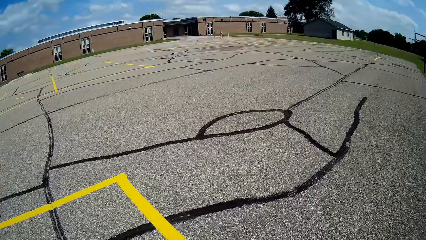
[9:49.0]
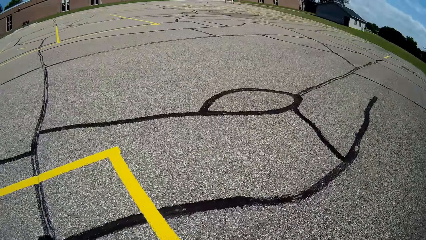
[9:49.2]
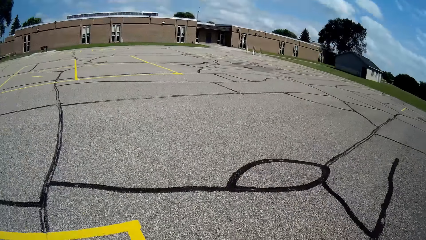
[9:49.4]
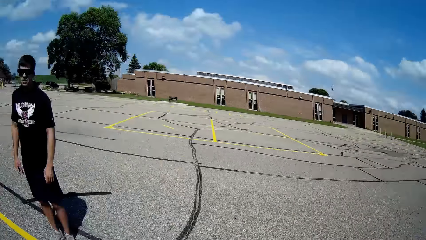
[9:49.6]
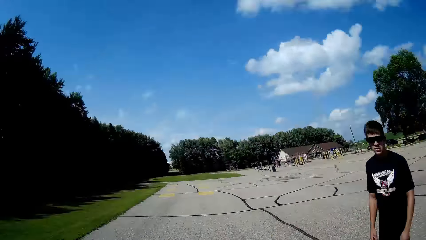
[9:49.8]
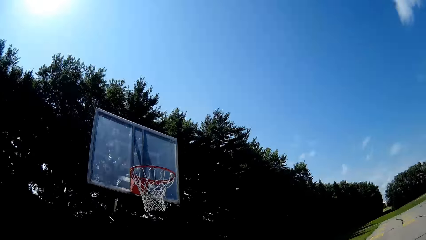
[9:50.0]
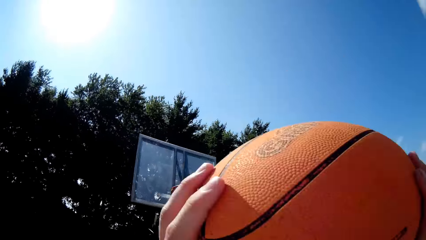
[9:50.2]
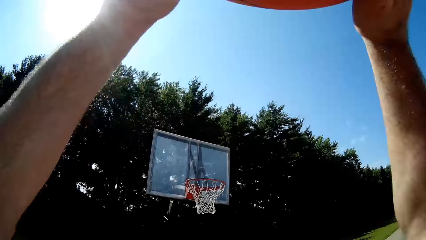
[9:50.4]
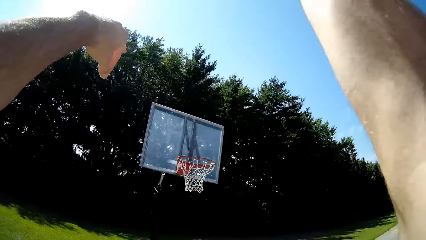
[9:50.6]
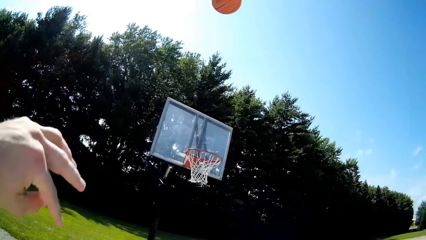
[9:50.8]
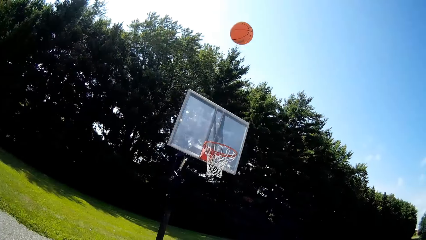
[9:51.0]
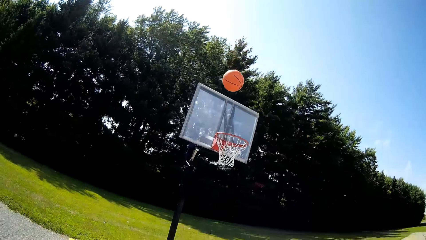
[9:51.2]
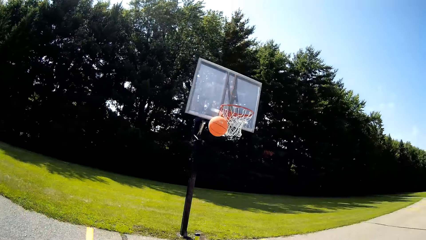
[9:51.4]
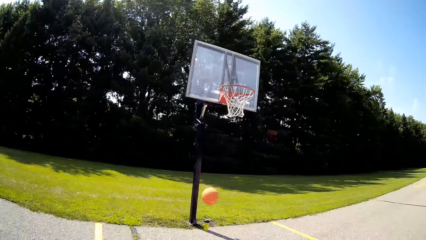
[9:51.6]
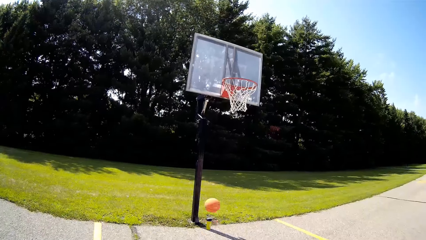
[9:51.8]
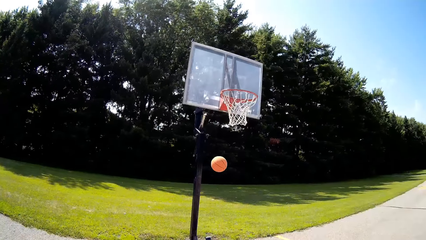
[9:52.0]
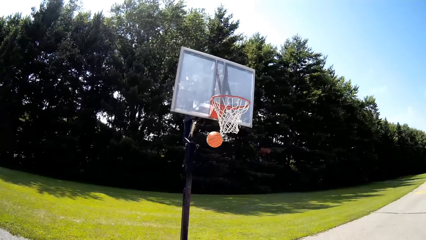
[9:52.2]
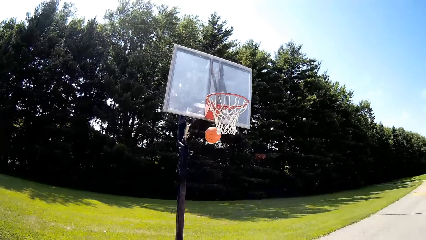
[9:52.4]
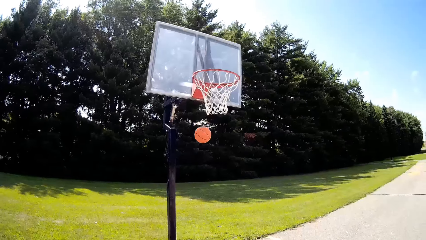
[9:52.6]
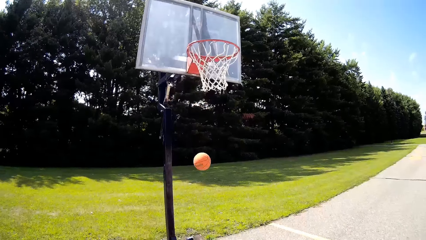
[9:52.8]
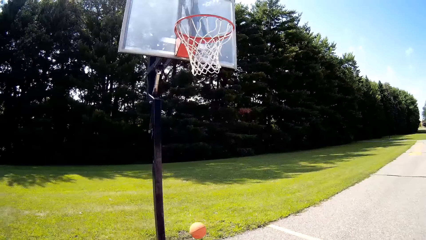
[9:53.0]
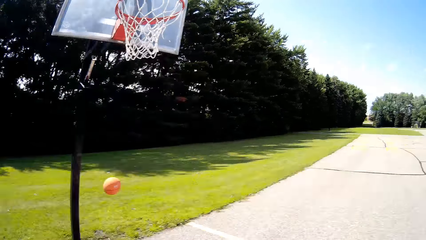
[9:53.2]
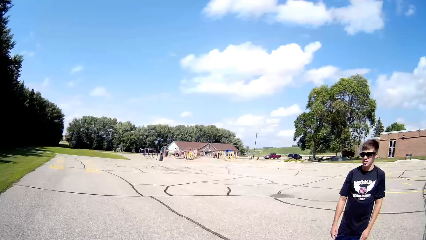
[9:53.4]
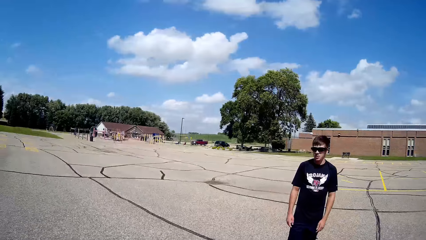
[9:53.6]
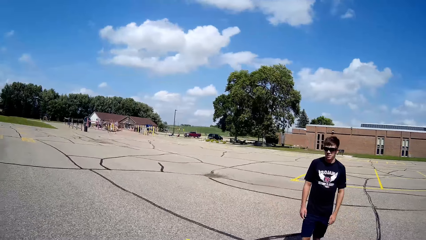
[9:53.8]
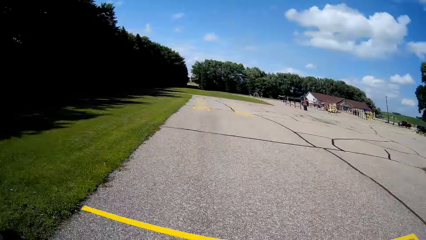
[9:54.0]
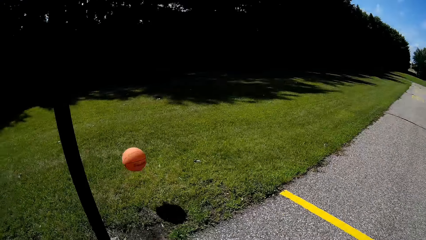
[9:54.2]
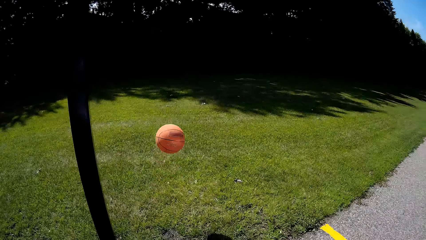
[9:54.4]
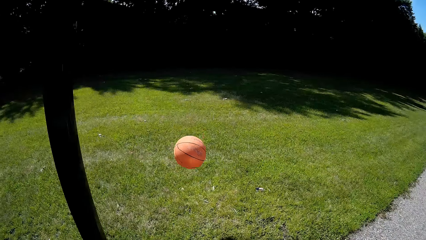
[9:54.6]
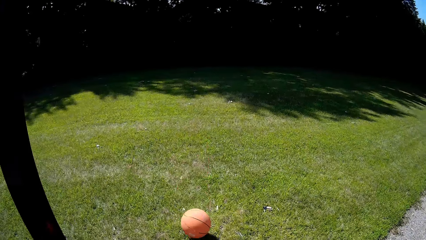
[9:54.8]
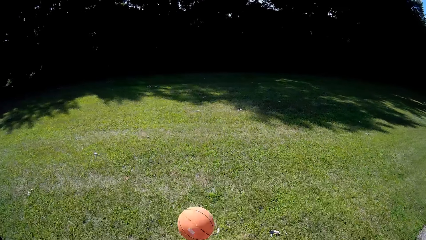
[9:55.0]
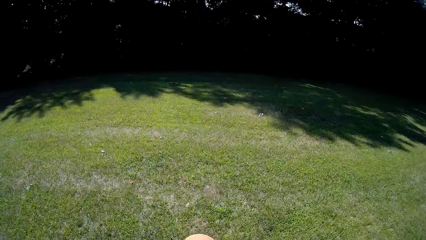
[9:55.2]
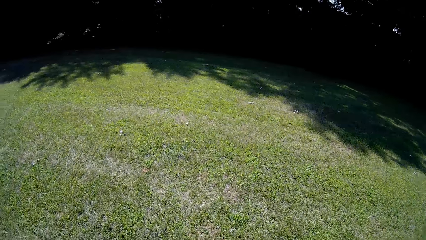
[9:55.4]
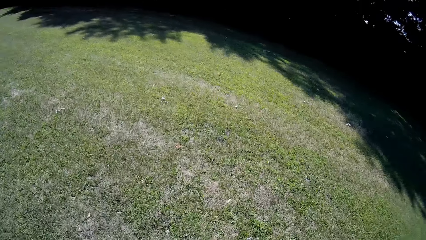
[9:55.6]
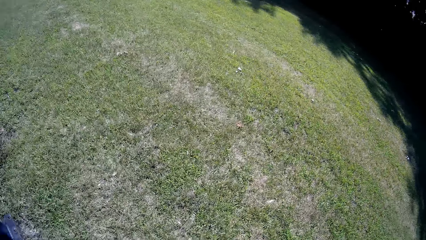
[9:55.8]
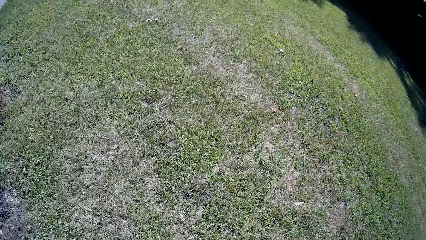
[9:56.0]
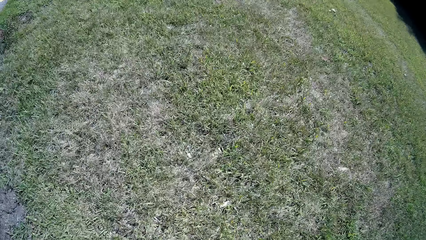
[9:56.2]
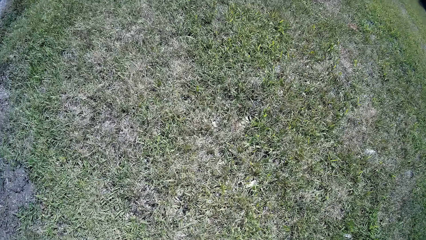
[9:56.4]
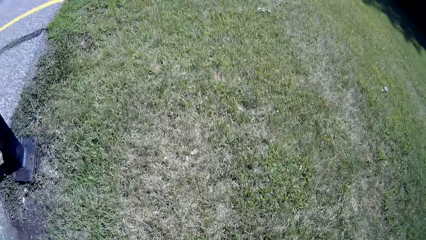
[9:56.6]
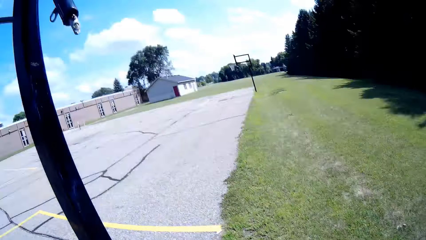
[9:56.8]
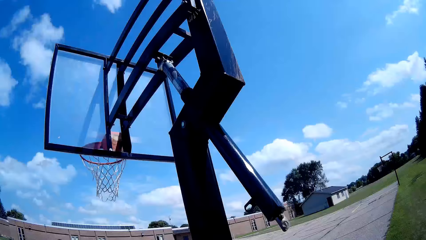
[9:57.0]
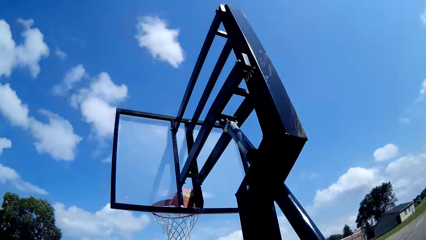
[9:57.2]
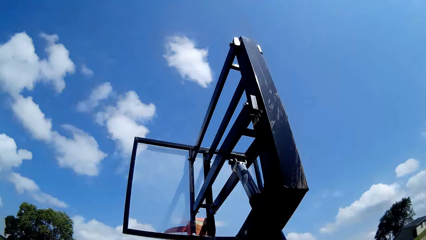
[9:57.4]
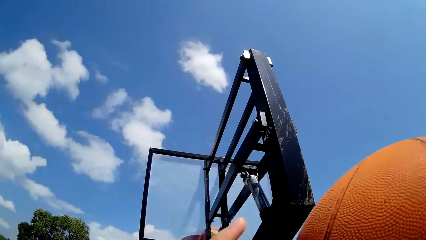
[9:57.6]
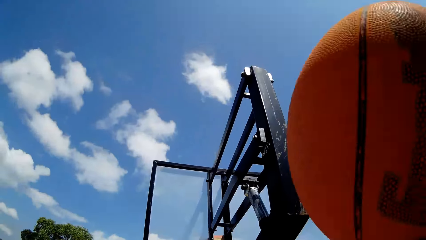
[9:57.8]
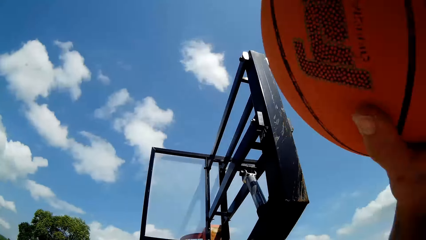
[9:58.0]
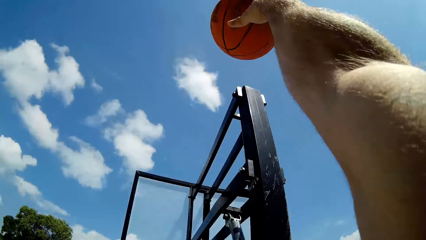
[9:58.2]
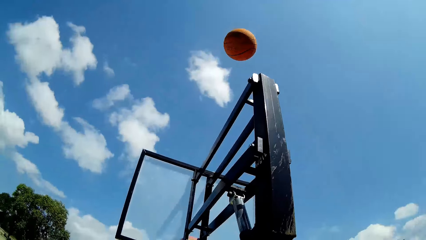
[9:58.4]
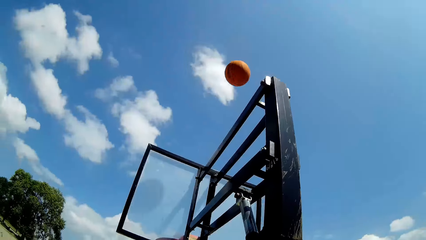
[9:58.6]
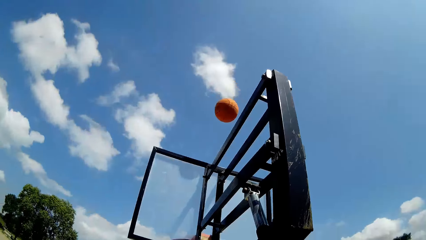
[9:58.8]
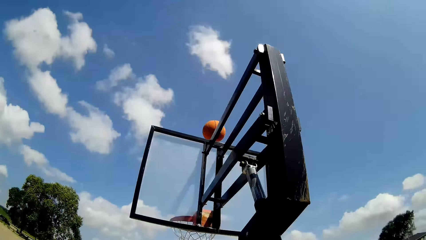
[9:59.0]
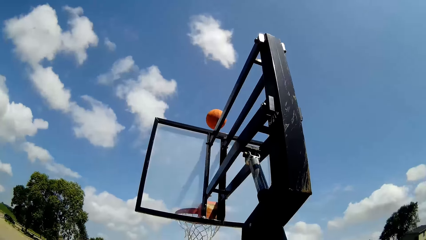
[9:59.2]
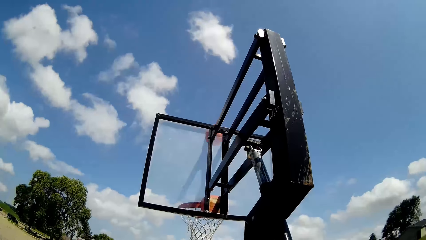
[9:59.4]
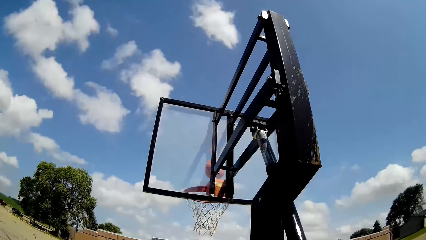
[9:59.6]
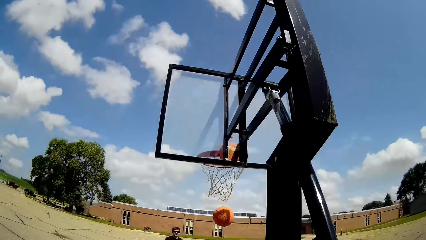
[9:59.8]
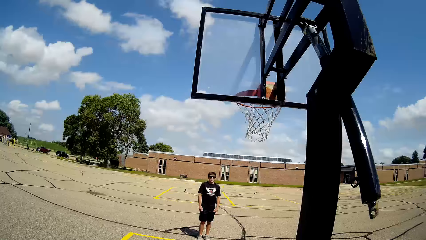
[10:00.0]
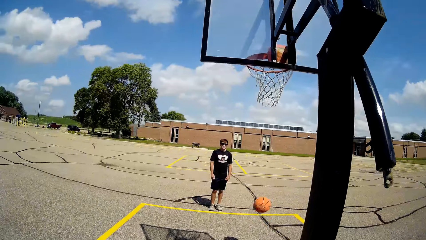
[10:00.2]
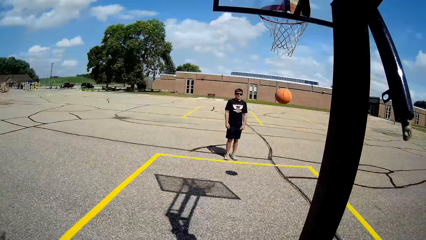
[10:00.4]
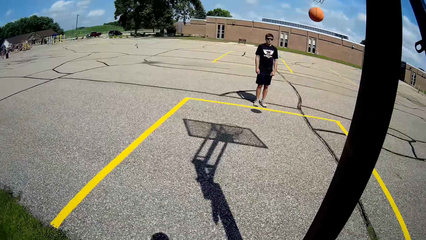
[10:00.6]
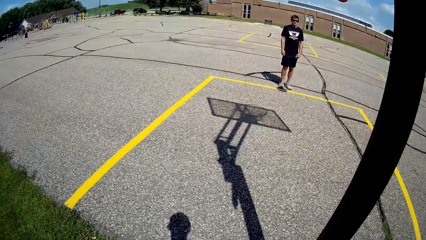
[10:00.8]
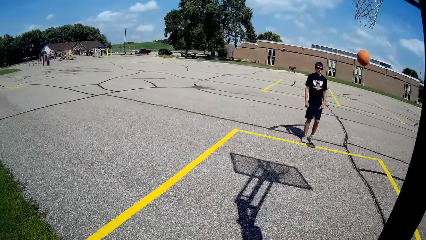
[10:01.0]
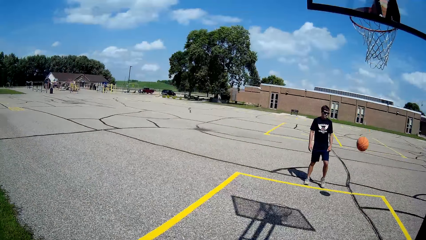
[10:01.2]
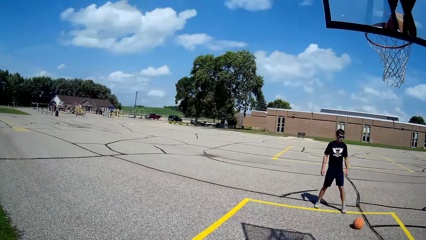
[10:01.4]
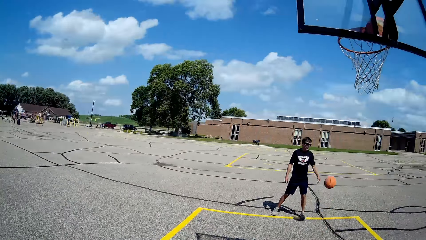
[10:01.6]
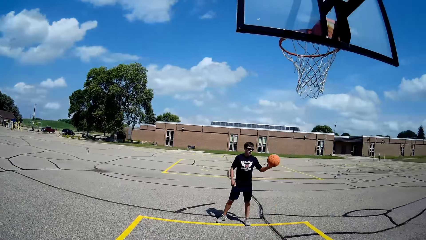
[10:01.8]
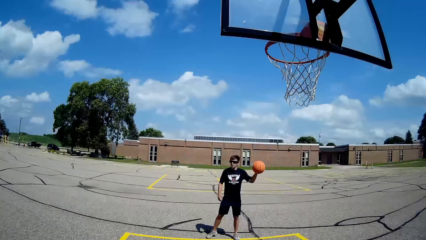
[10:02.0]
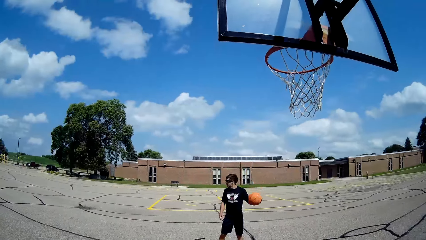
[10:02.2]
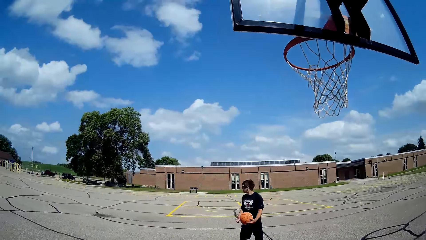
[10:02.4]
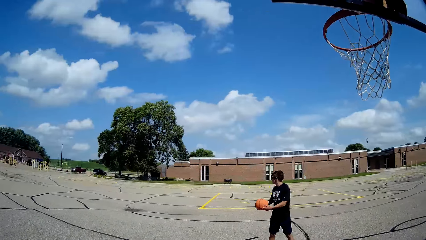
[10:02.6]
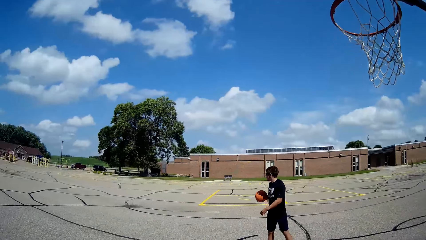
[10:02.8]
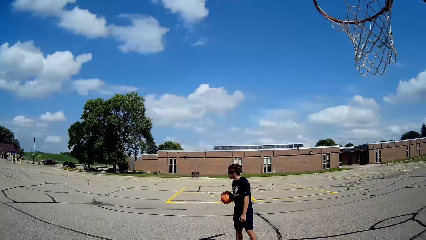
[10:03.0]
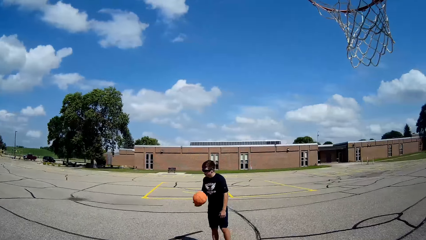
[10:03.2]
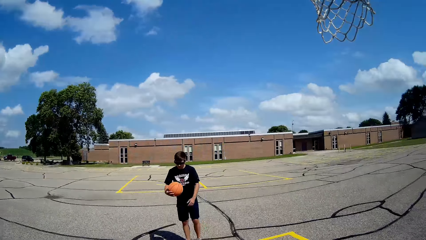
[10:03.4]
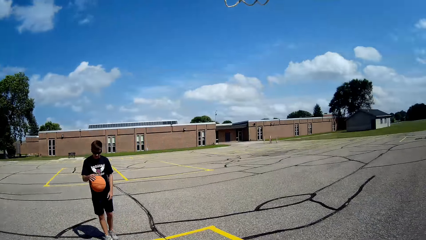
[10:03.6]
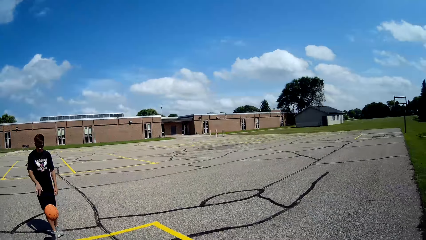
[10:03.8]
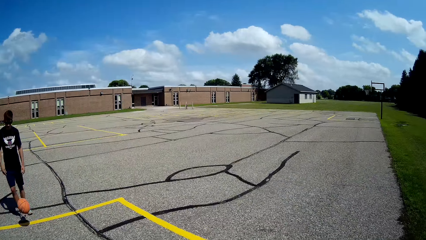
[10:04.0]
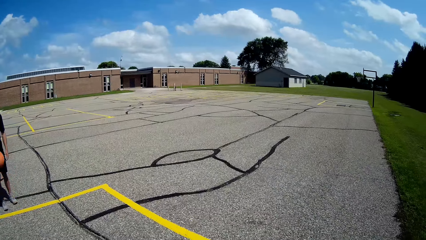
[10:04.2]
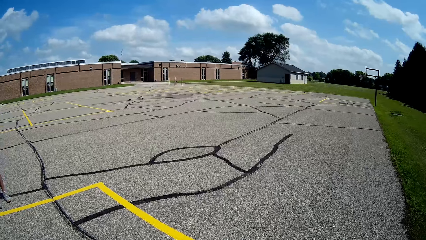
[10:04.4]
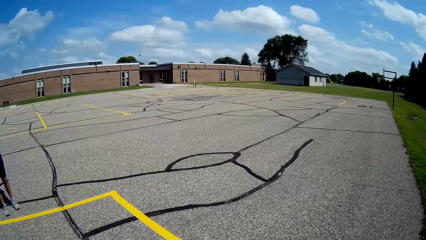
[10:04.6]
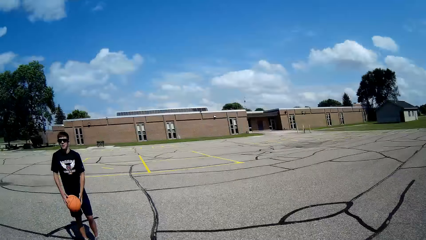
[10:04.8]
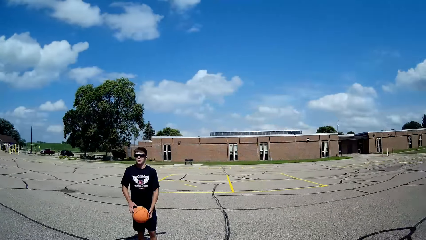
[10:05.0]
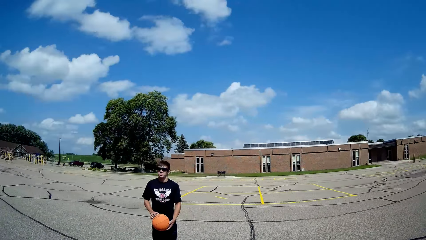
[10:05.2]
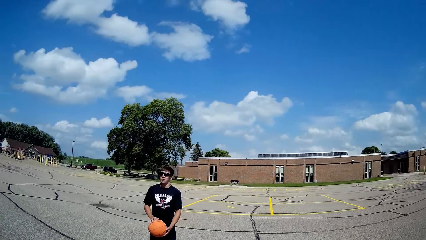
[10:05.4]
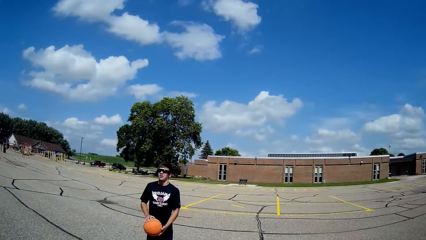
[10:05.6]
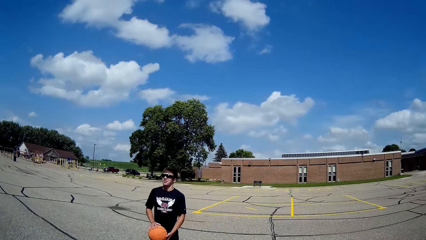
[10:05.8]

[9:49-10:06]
The camera wearer goes for the ball. They make a shot. They go for the ball. They run to the basketball. They pick up the ball. They throw the ball to someone over the post. They walk around.
